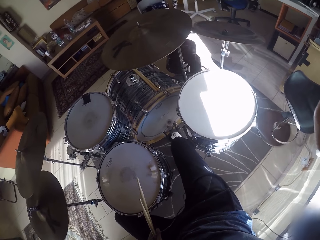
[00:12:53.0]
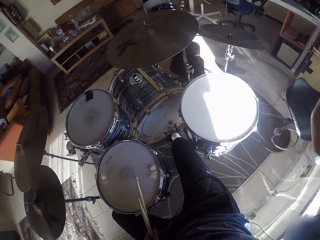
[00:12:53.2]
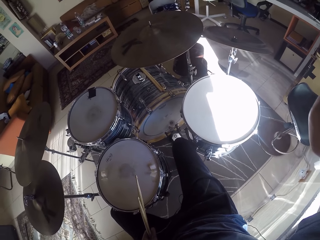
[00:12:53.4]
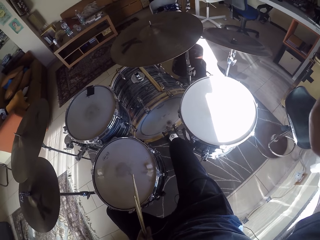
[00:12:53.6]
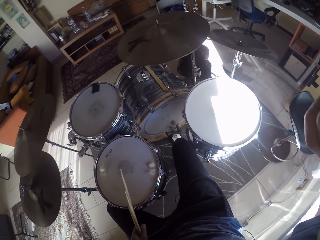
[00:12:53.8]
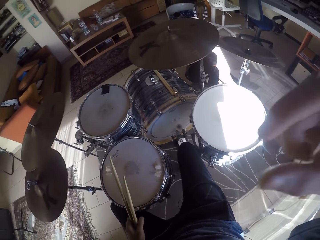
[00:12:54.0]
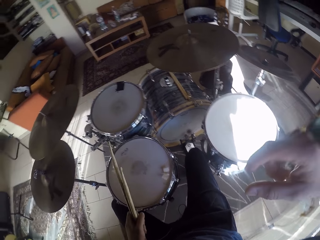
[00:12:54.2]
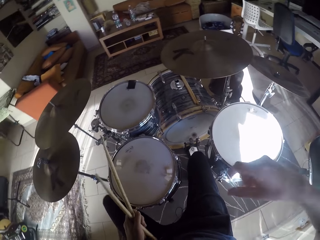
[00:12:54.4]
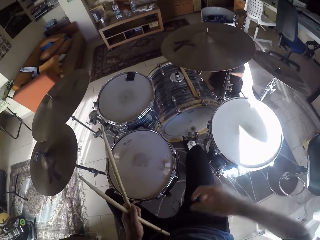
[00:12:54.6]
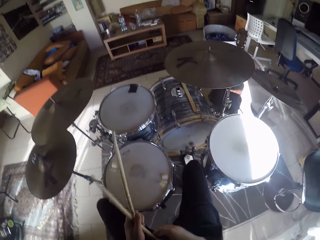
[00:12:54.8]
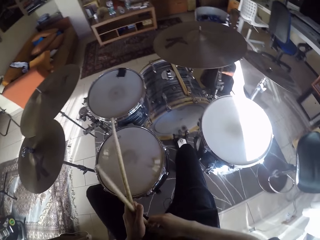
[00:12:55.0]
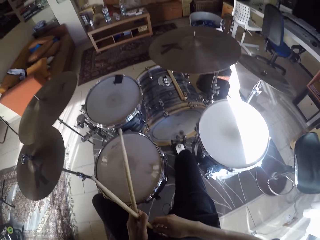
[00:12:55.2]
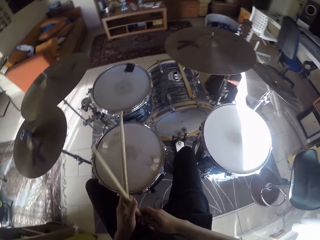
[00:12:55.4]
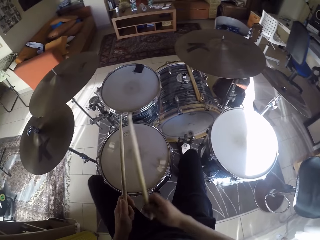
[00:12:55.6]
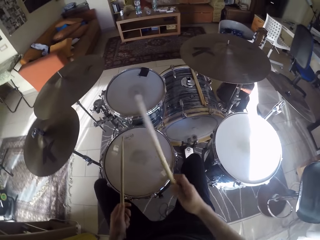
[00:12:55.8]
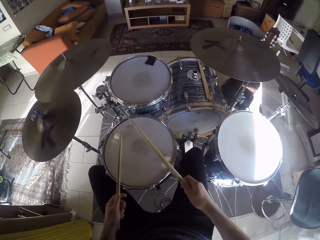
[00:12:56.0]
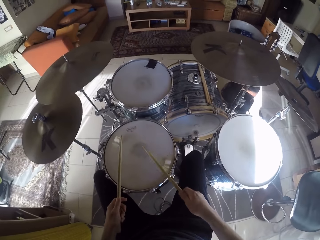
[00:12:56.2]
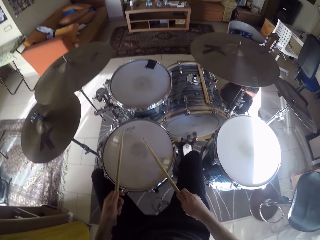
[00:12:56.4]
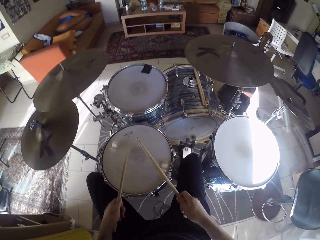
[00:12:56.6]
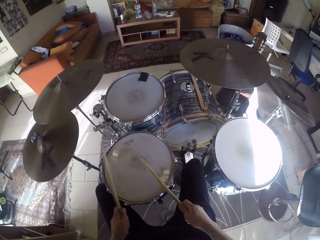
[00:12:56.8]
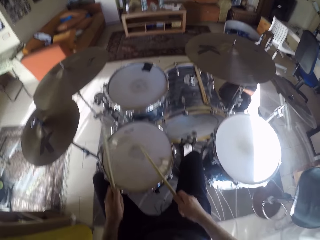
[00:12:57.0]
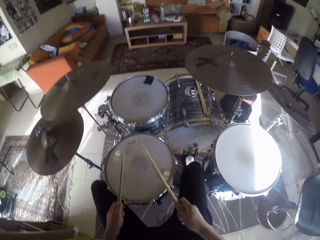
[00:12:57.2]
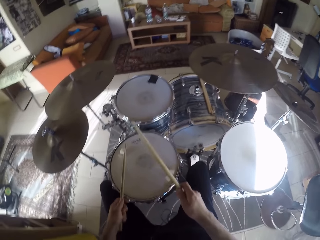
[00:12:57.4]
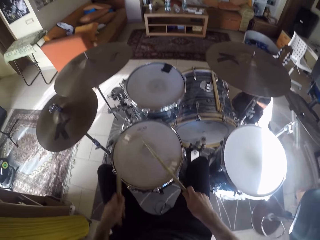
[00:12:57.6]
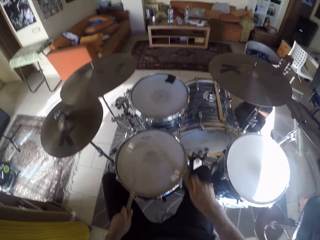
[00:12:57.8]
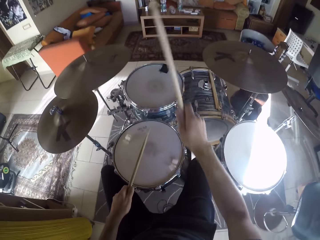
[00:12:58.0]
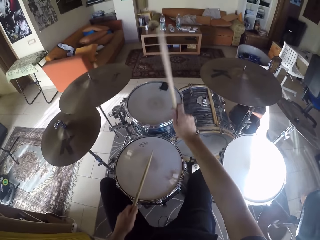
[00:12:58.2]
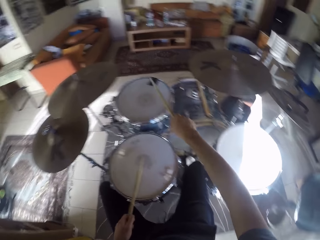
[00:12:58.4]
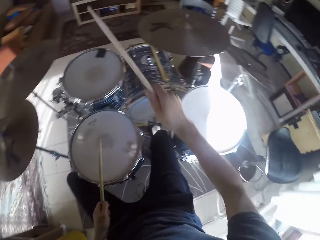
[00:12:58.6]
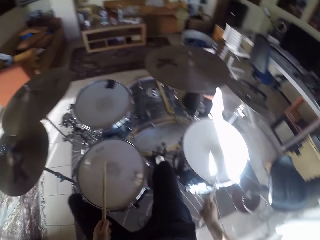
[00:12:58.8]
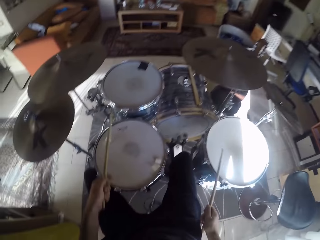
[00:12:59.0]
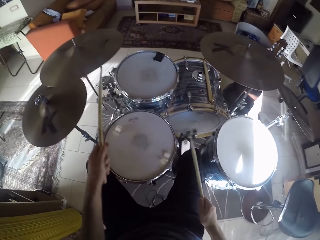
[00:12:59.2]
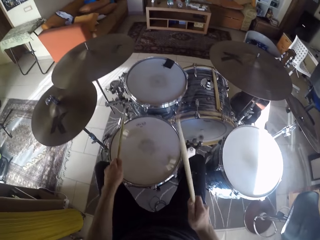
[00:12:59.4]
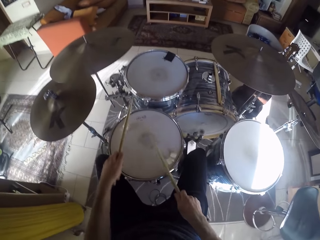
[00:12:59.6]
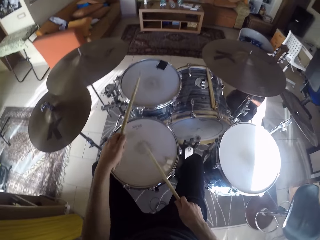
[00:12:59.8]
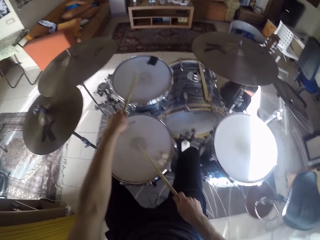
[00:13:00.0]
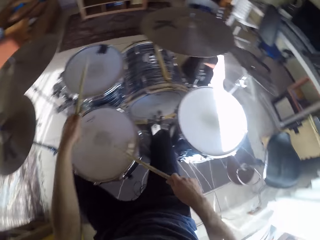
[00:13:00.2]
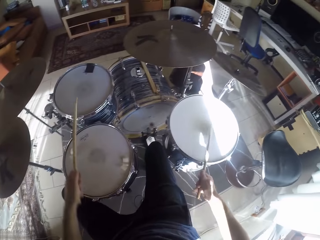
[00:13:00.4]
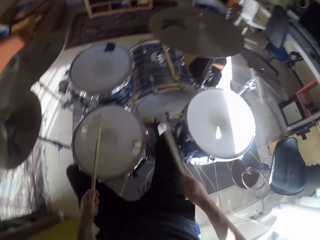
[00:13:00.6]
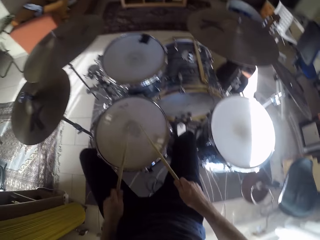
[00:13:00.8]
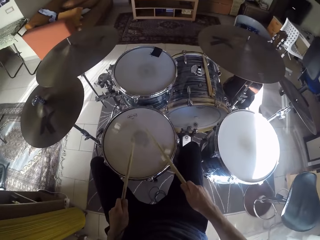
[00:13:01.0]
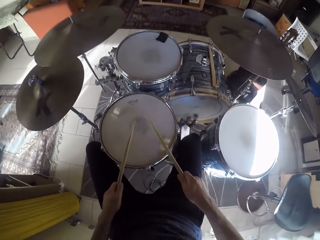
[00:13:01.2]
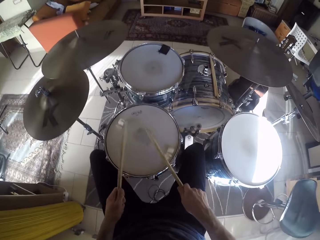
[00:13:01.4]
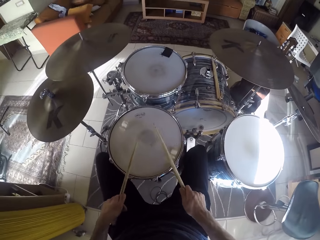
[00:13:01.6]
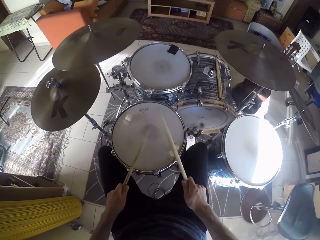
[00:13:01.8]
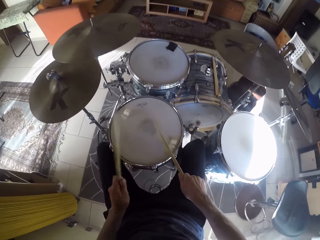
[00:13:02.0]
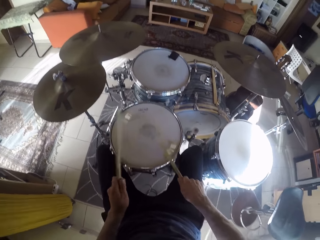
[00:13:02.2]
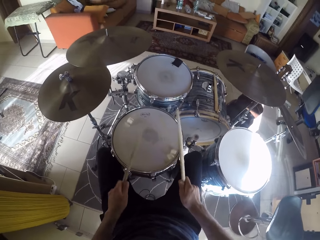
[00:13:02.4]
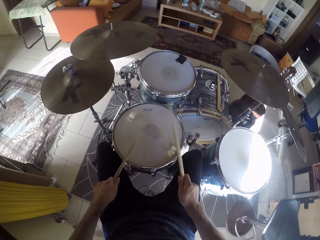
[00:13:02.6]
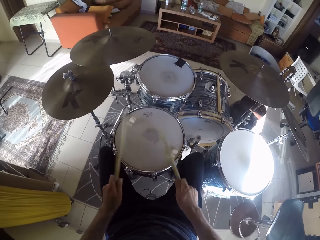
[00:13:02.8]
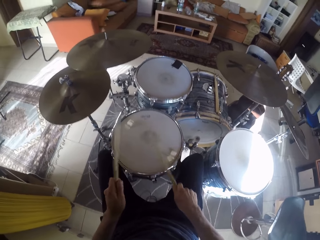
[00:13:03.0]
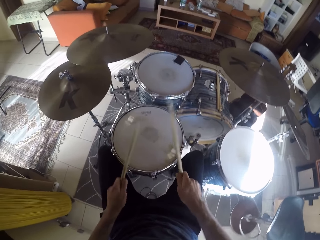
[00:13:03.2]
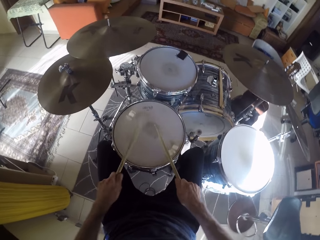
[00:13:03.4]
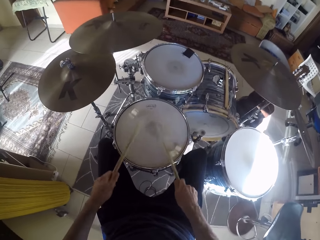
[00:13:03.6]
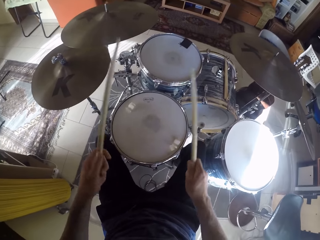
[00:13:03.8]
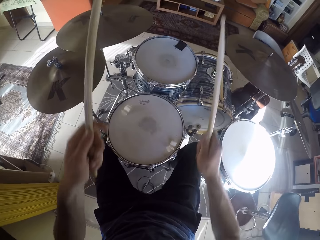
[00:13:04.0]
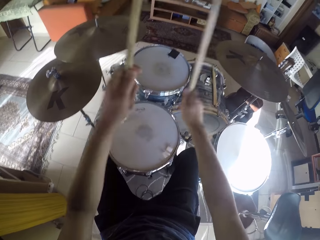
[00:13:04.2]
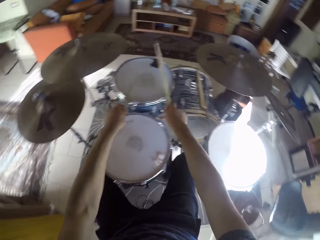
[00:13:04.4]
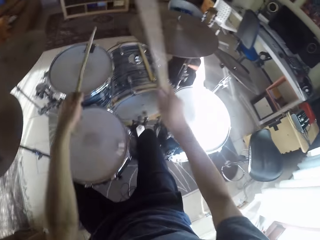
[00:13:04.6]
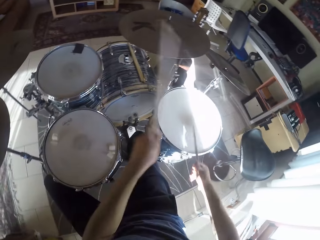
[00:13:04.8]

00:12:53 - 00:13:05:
The camera wearer passes a drum stick on his left hand to his right hand. He plays the drum set with the drumsticks with both hands.

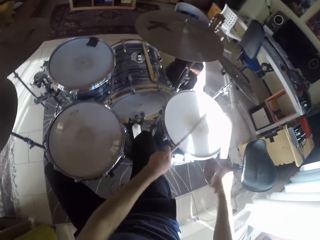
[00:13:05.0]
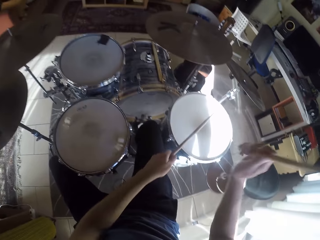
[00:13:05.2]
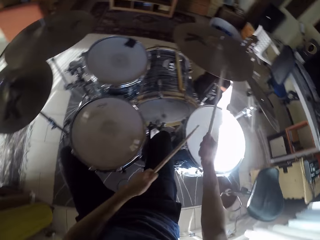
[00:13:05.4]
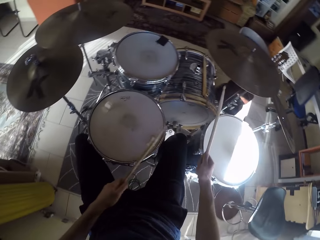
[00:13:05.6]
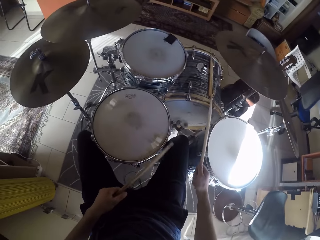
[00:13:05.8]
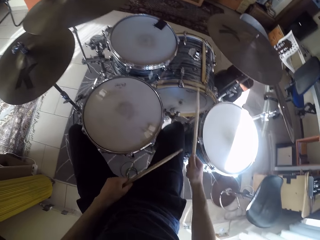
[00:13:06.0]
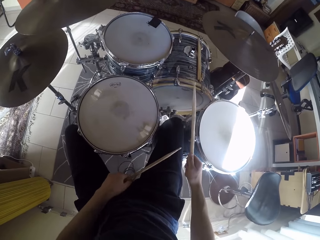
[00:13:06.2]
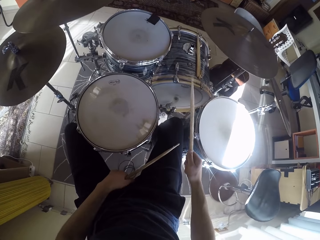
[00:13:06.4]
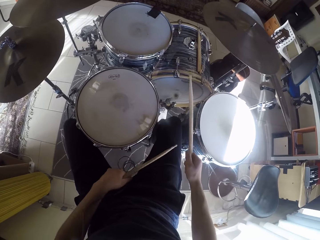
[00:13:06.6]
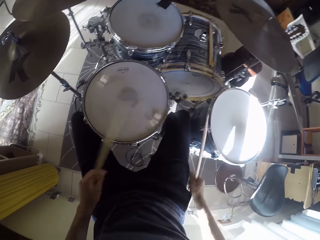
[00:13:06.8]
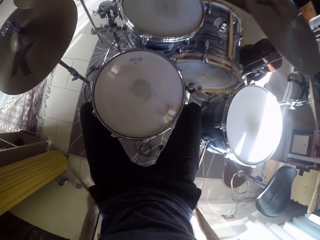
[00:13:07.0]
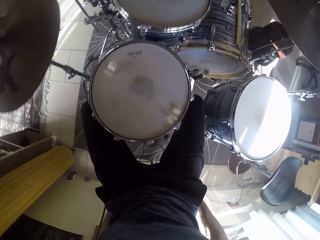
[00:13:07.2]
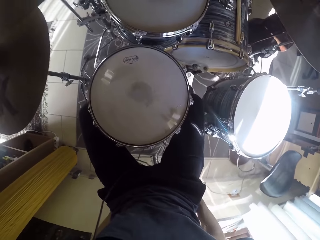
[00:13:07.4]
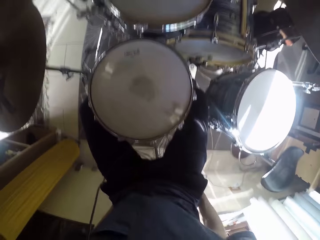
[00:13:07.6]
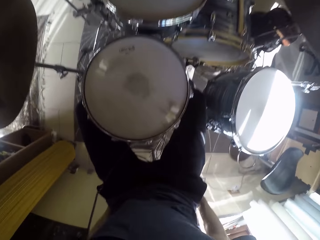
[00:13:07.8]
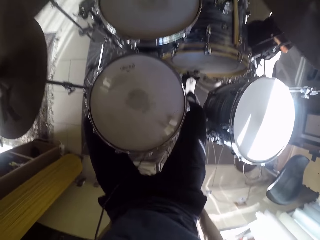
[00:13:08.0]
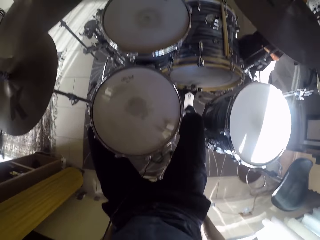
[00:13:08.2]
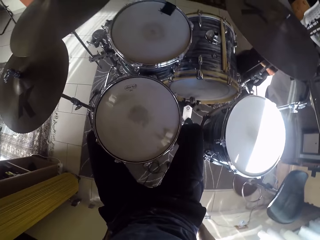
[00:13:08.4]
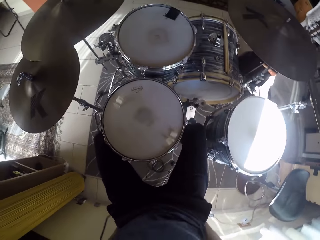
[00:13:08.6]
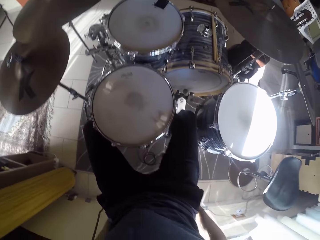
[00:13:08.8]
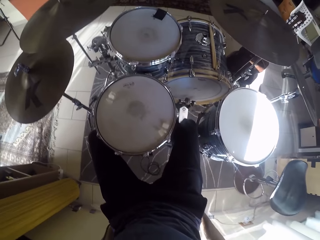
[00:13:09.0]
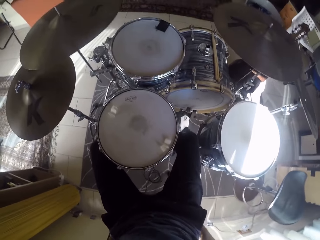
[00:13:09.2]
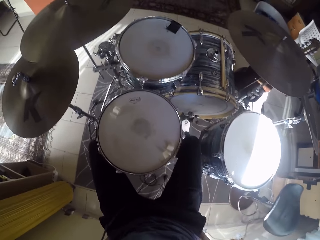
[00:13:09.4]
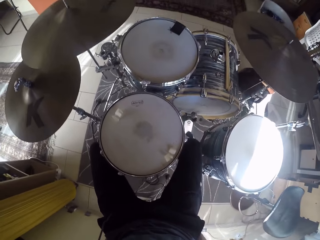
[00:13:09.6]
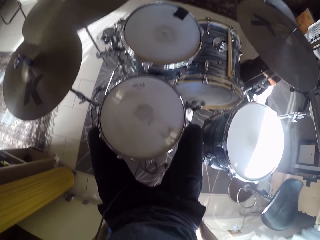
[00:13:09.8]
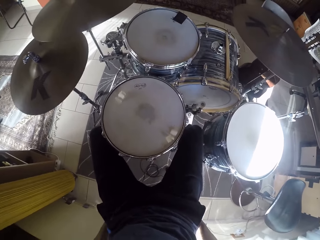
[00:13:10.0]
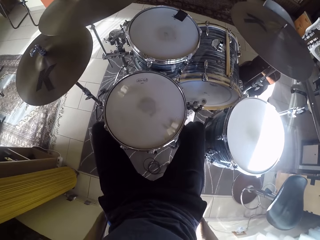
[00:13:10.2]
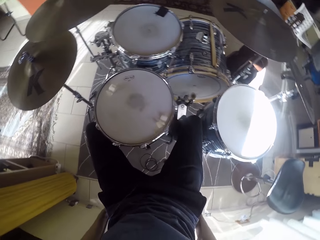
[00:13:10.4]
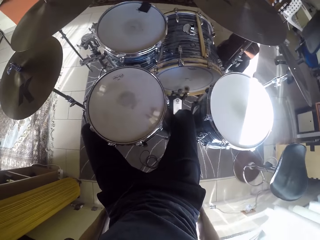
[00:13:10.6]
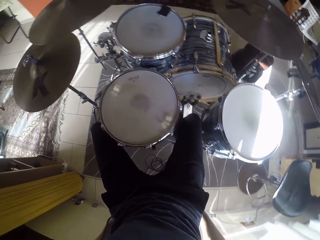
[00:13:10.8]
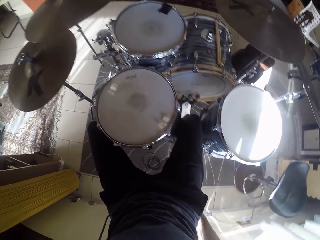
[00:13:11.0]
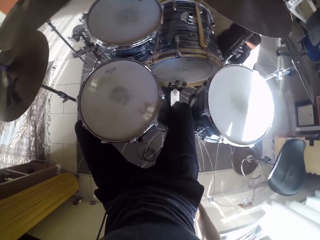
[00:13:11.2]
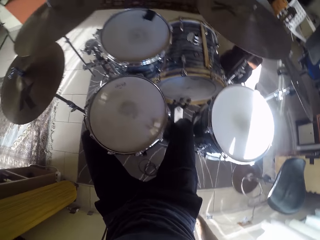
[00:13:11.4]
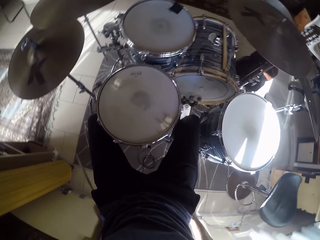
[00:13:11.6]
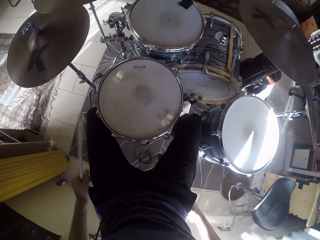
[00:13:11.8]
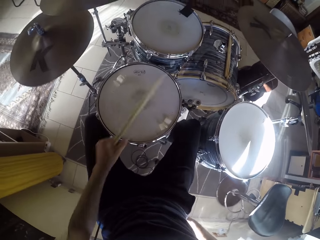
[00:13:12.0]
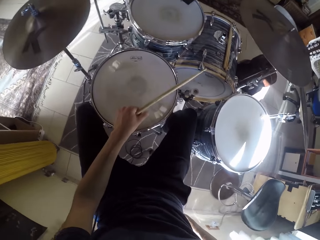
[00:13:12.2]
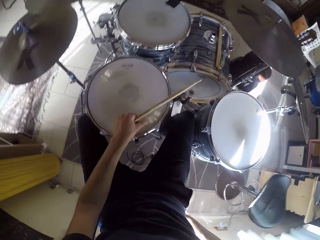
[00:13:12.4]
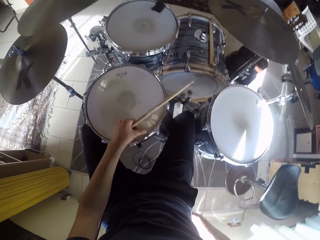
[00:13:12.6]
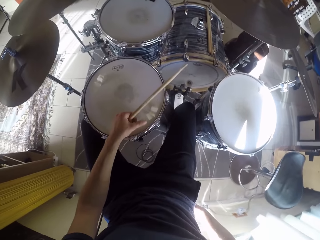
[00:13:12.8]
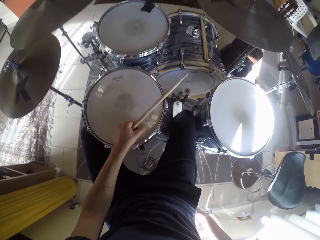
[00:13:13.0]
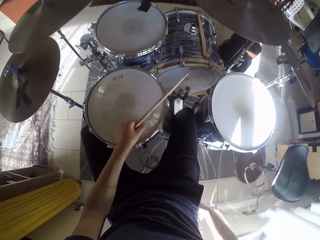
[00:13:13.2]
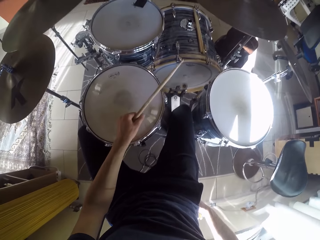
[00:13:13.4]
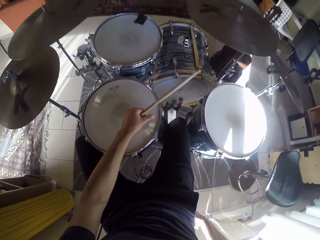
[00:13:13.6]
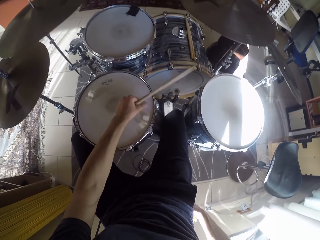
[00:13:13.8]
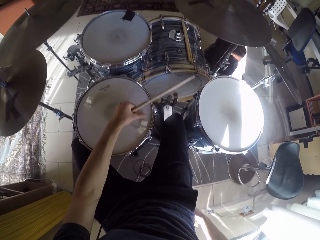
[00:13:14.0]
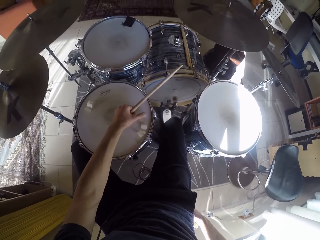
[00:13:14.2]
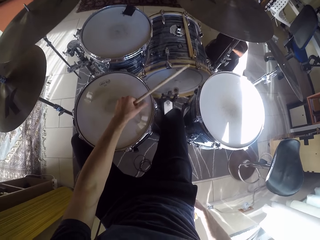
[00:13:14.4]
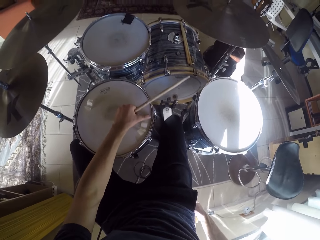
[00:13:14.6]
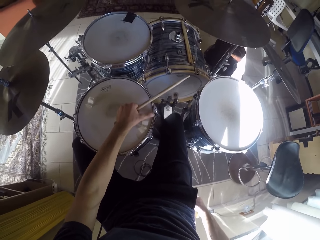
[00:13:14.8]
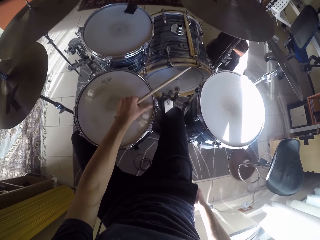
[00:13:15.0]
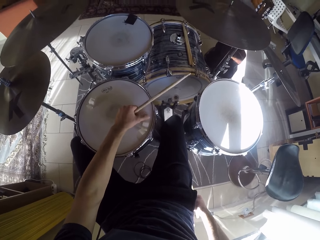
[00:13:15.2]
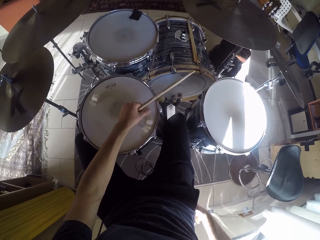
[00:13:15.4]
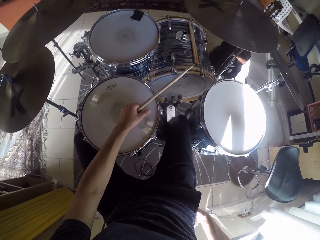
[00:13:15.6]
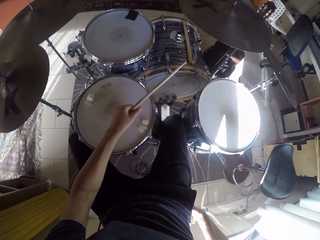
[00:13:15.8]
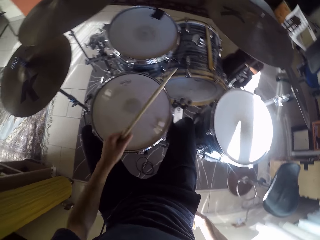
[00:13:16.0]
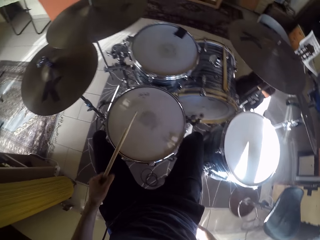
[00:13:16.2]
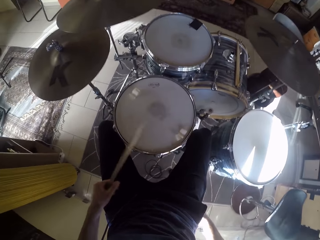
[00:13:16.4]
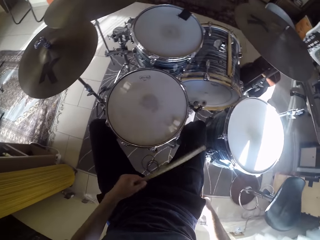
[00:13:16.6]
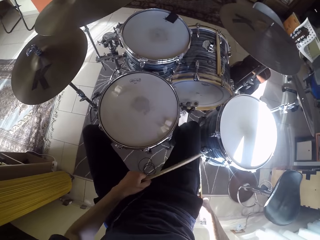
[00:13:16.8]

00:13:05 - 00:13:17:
The camera wearer tucks both hands behind his back. He looks around the room. He wipes the snare drum of the drum set with the left hand.
